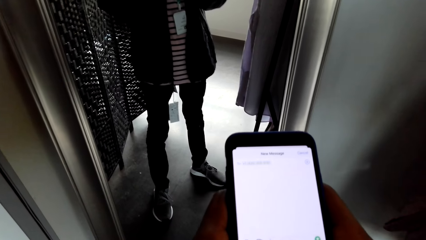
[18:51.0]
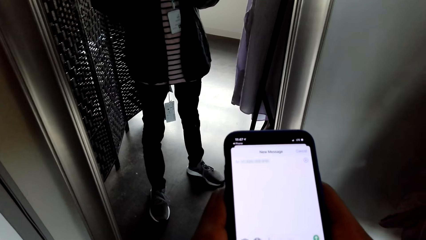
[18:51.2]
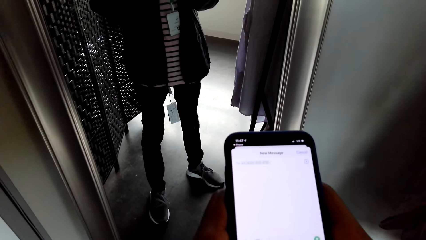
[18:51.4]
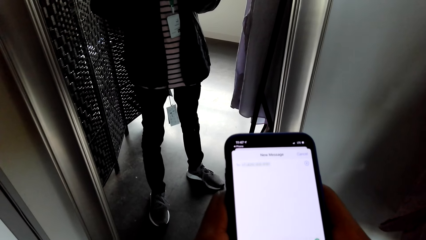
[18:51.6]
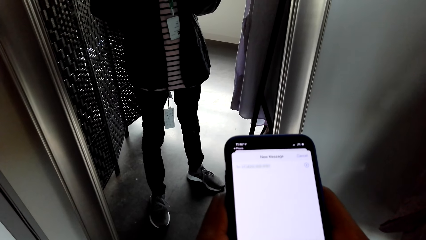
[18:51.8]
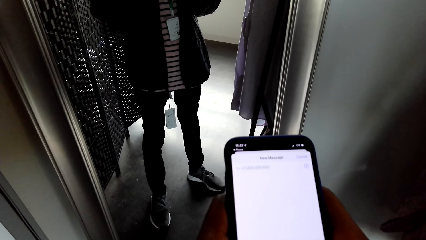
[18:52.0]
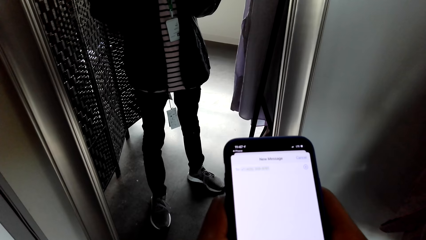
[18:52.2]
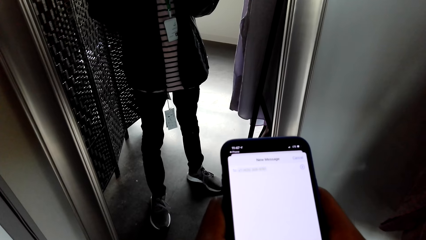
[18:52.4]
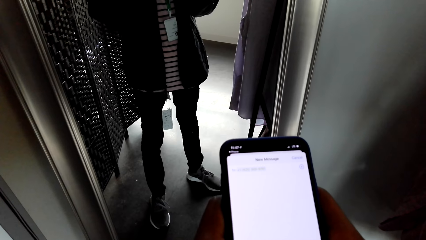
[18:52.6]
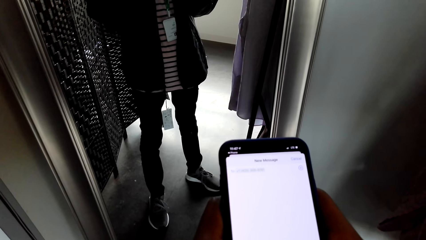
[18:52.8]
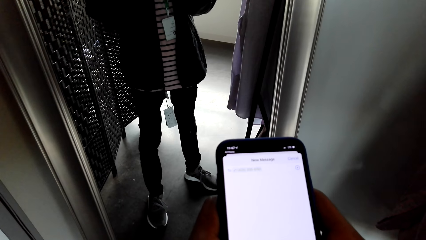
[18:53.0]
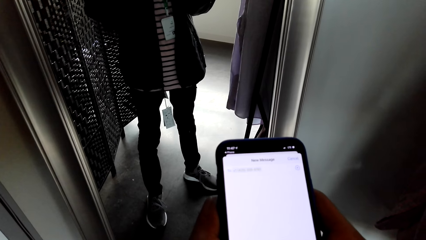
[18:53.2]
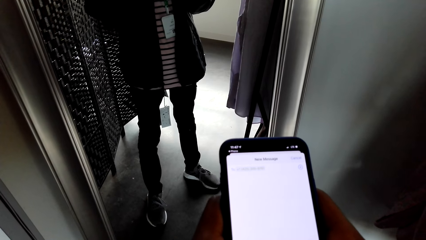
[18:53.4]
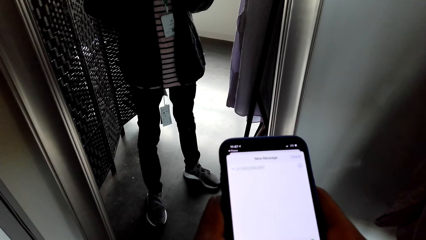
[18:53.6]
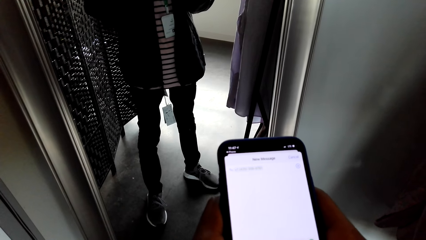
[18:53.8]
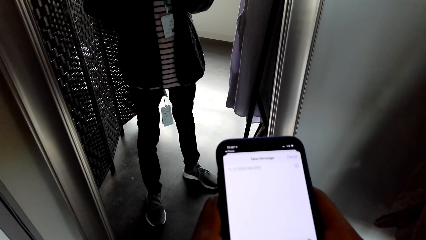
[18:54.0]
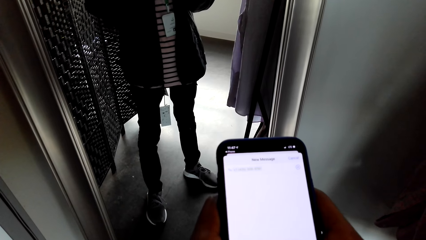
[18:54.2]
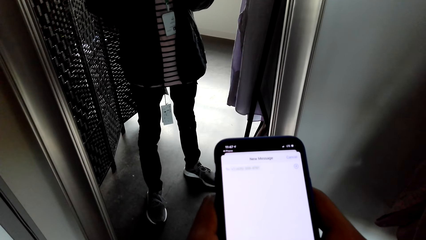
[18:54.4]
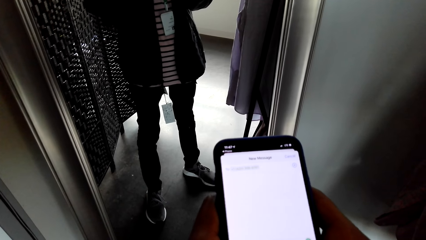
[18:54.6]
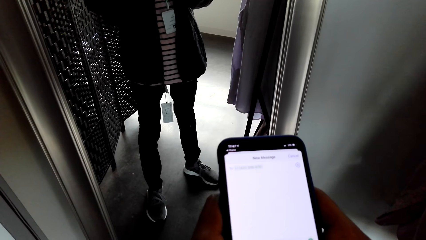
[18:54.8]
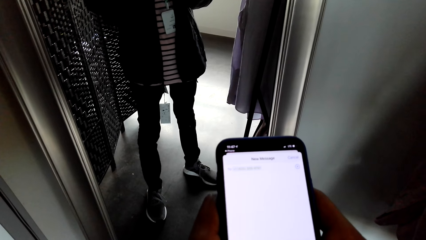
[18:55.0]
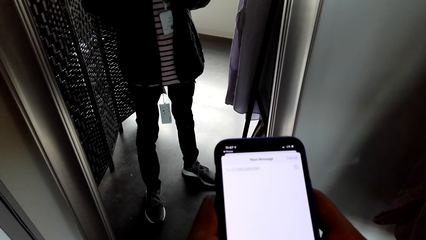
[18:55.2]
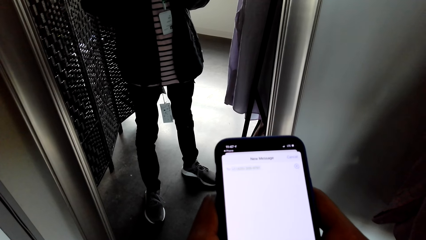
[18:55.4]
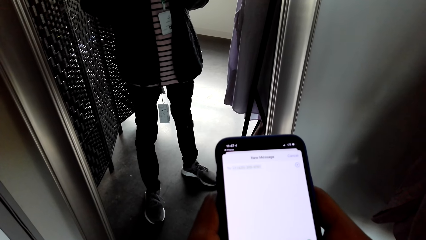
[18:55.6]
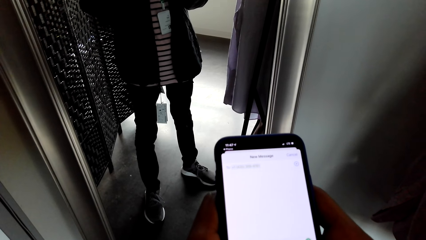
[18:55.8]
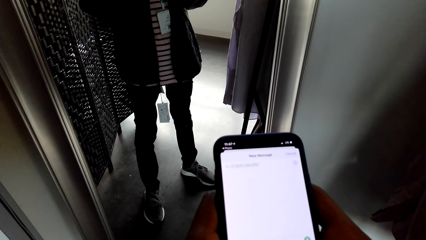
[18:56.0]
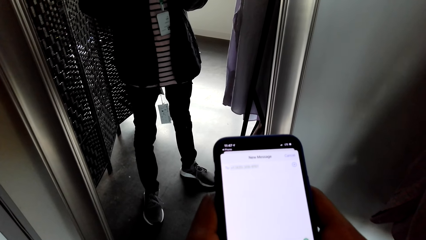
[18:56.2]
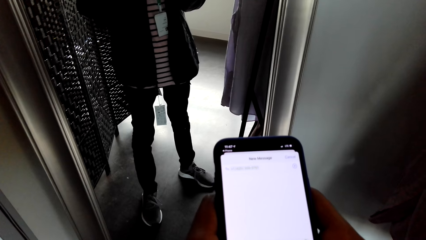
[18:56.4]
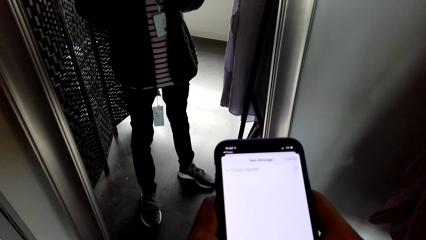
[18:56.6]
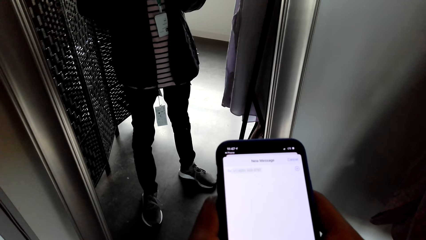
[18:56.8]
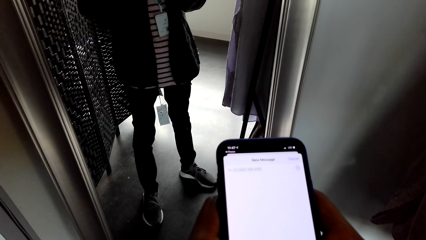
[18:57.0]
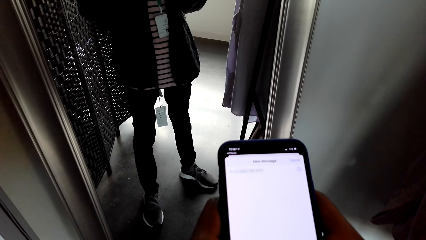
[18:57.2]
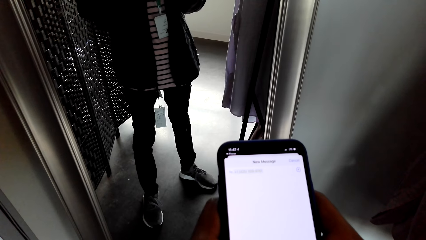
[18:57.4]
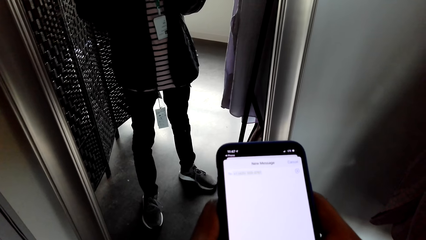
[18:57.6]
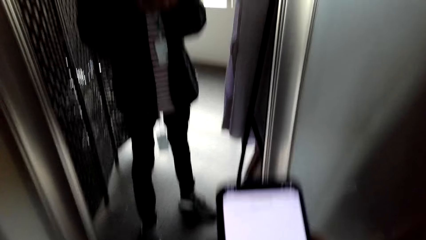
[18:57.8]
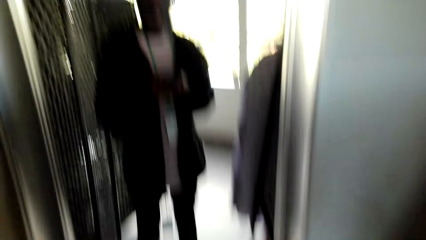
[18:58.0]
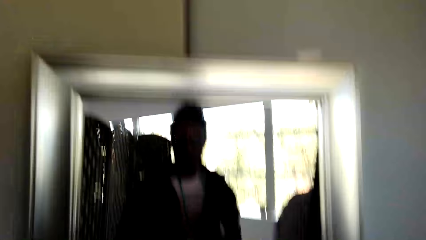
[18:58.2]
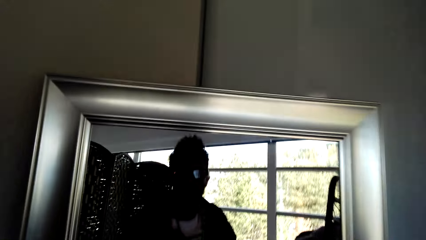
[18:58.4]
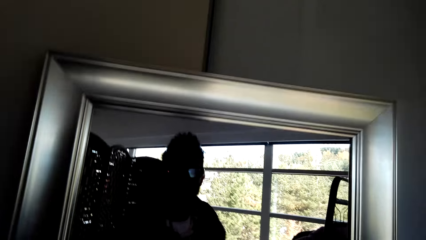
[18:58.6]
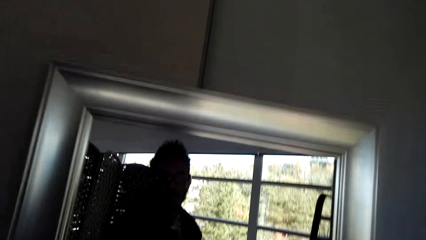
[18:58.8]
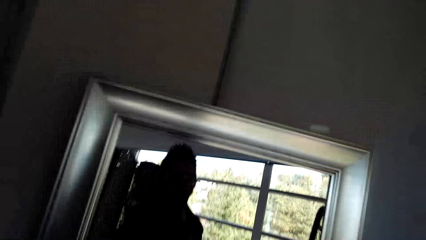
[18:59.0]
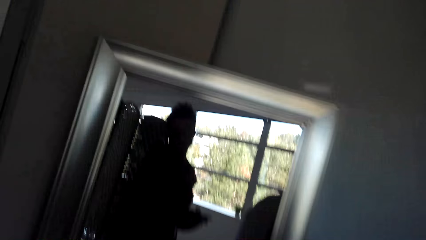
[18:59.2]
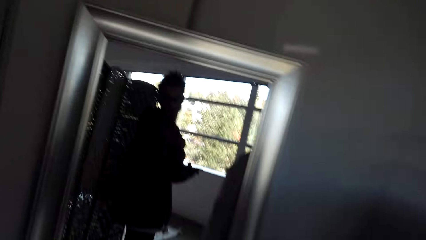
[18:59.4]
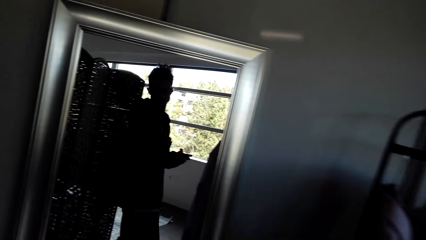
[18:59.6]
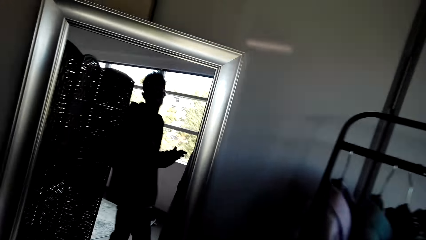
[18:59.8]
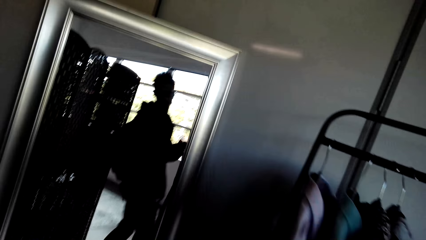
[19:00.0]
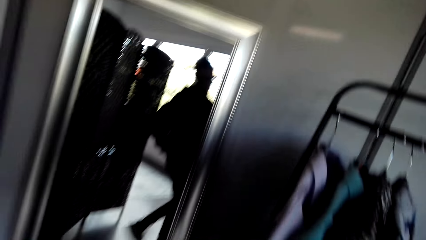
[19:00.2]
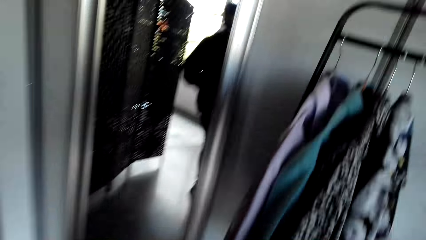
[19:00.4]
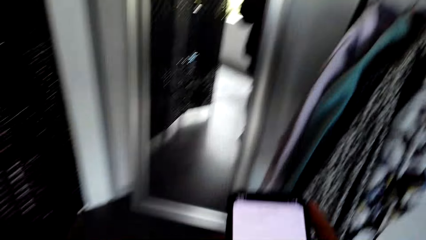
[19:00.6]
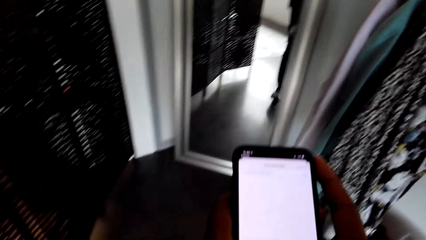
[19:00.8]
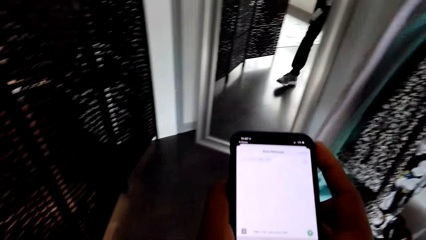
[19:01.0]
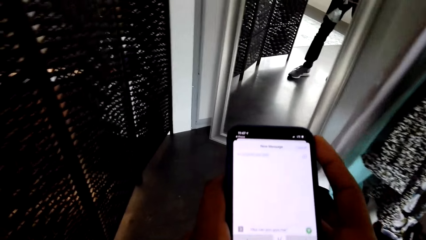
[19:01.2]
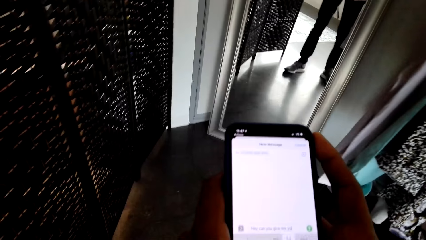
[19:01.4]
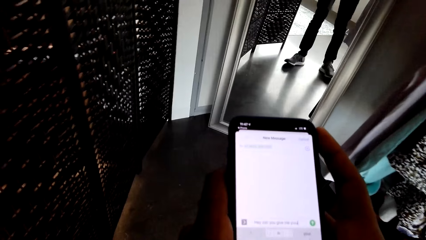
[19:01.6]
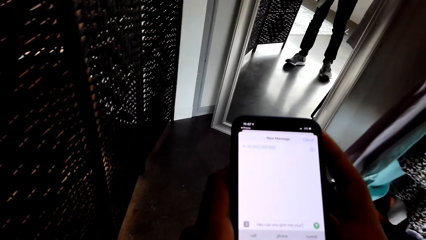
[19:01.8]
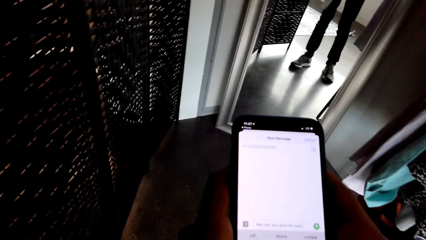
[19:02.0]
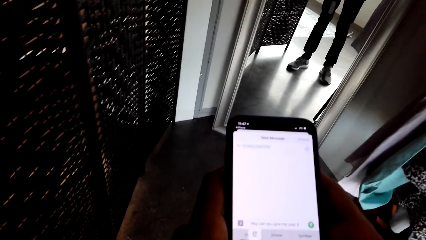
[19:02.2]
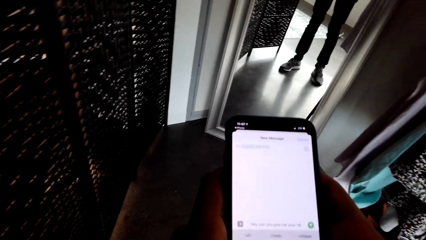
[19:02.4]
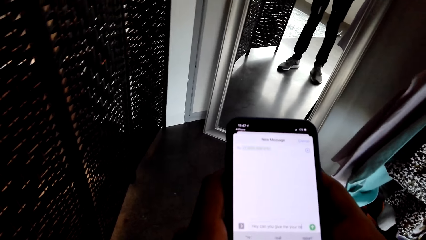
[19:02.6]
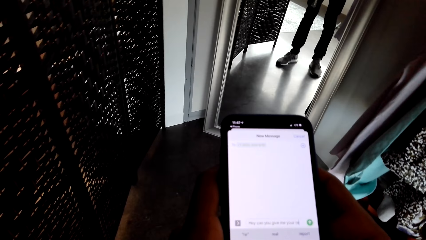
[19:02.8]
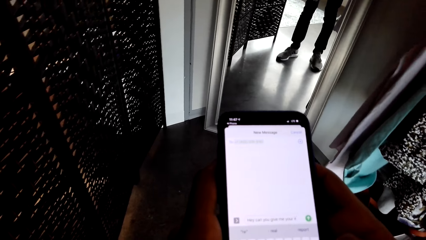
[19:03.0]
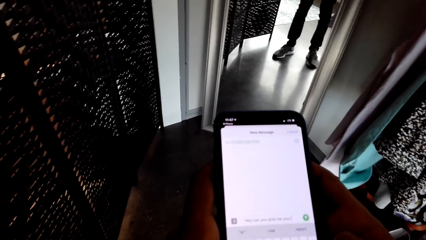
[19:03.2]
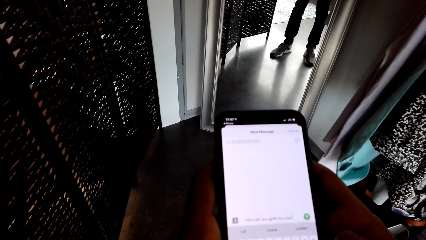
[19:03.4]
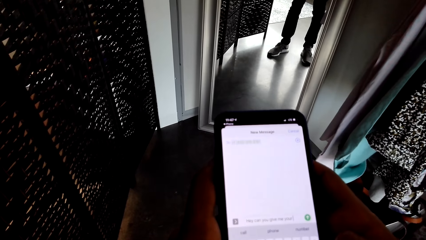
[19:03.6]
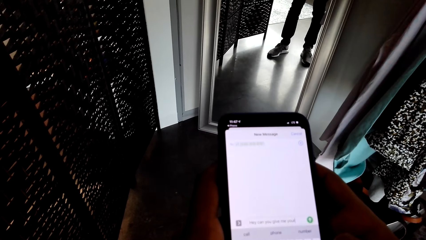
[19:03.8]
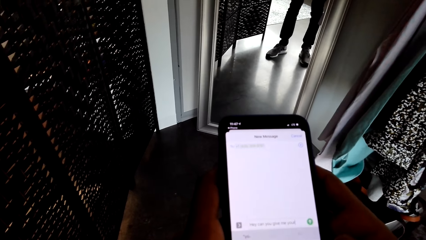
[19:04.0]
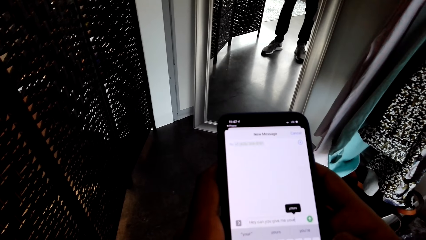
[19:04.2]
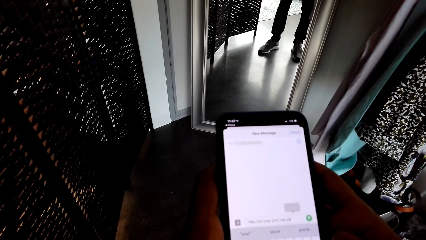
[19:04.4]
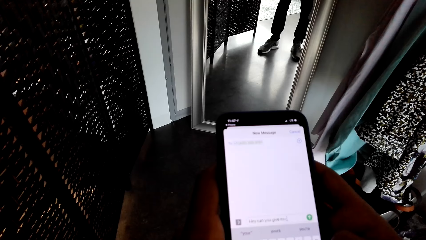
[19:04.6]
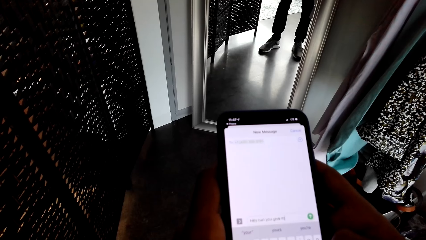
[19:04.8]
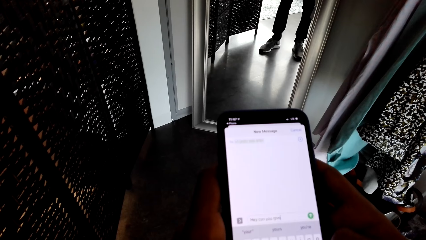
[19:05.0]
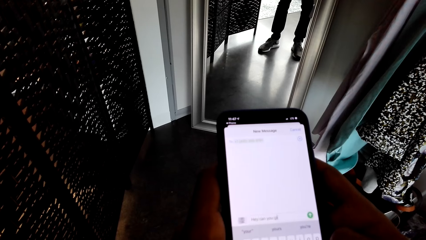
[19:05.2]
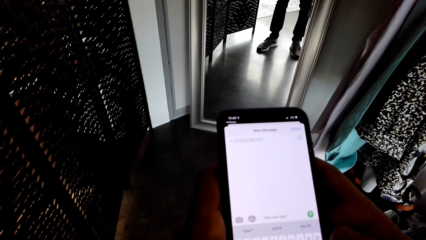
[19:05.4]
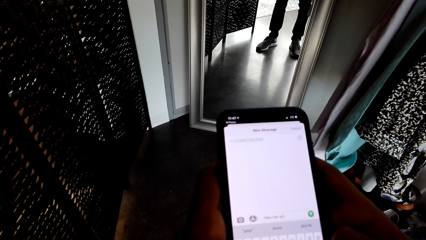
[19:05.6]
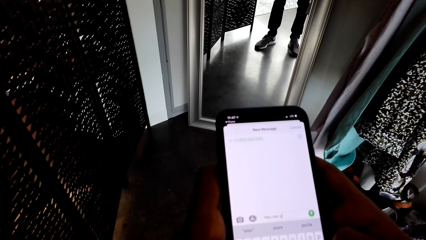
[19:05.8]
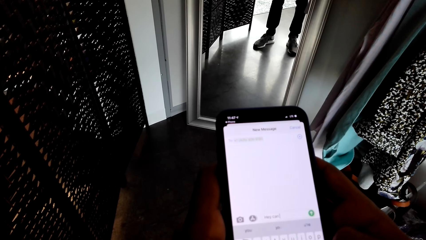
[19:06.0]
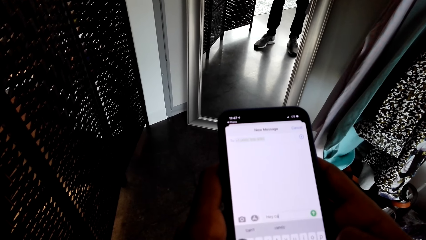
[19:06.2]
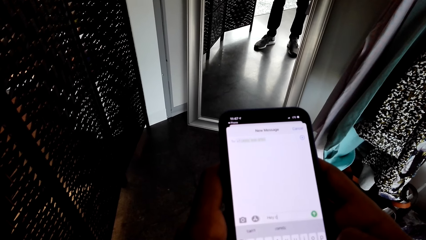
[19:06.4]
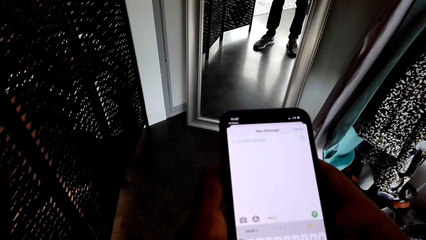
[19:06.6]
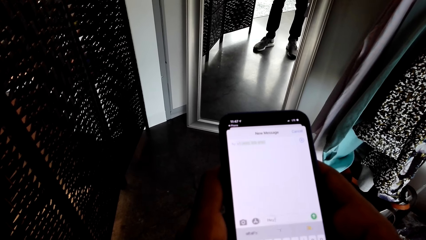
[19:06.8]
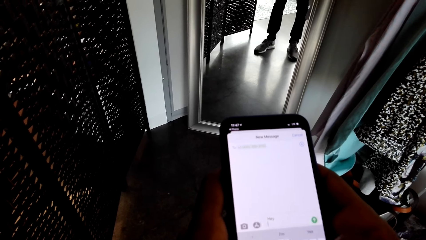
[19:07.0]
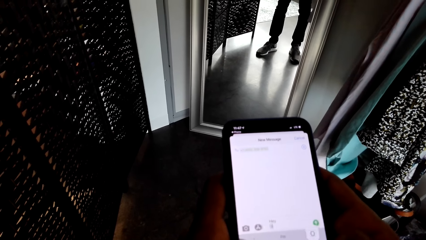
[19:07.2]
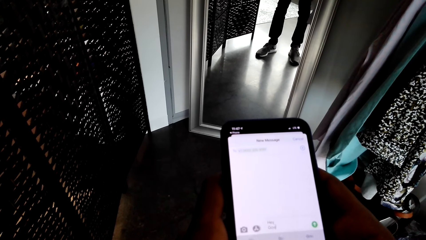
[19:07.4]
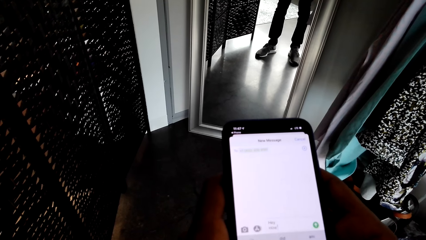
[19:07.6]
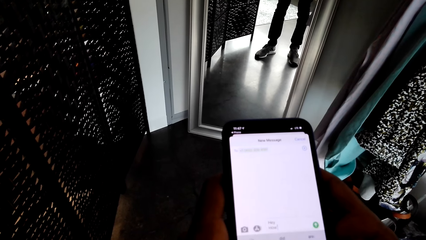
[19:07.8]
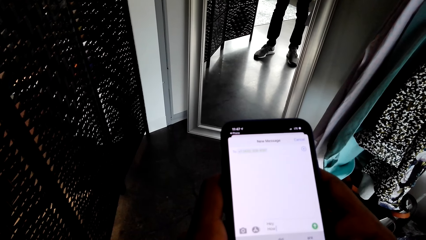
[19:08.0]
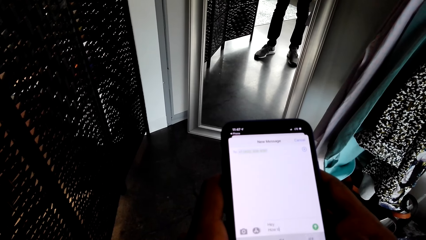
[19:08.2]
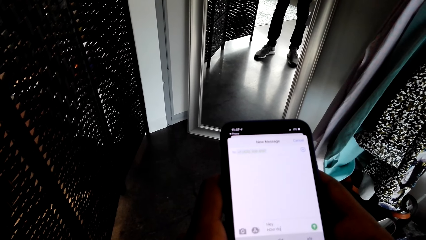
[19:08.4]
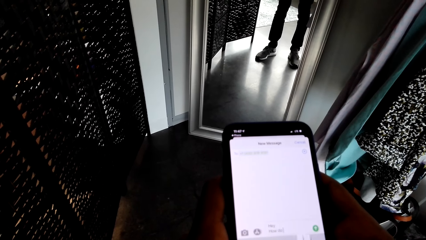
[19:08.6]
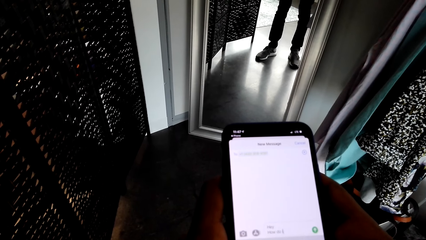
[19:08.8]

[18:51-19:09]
The camera wearer looks at the mirror. They scroll through the phone.
